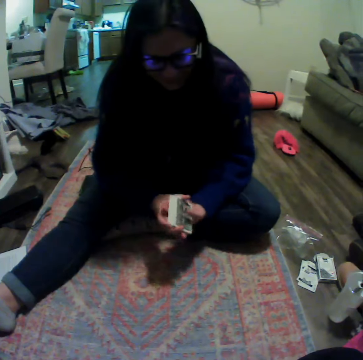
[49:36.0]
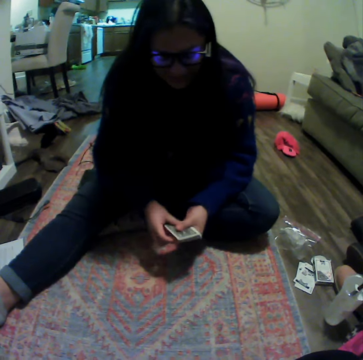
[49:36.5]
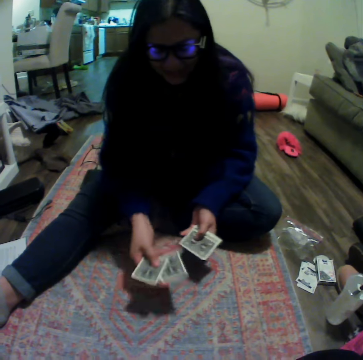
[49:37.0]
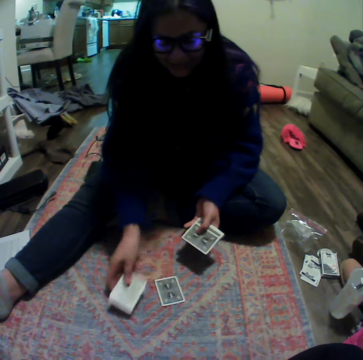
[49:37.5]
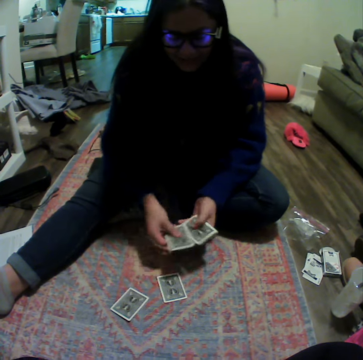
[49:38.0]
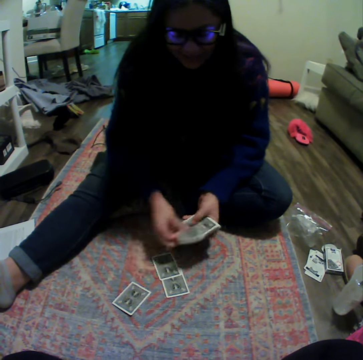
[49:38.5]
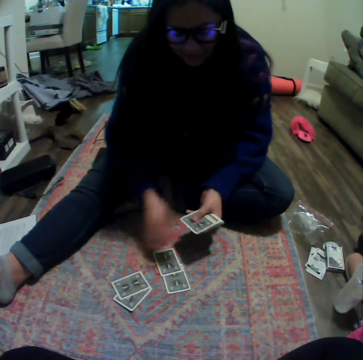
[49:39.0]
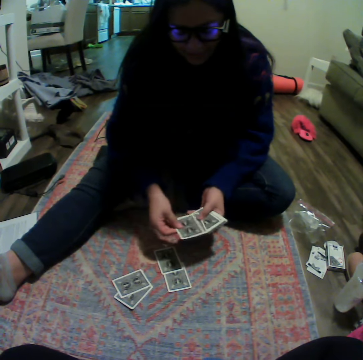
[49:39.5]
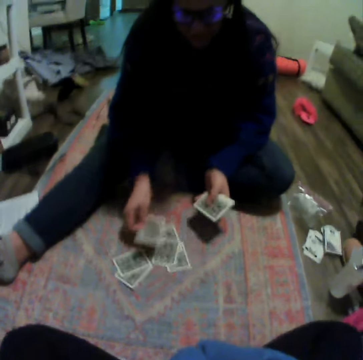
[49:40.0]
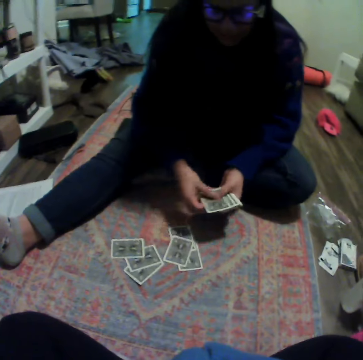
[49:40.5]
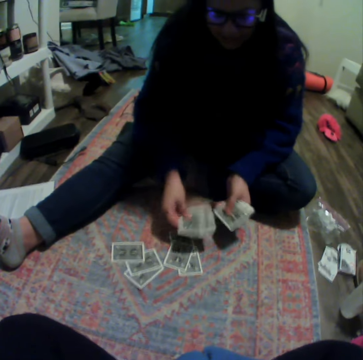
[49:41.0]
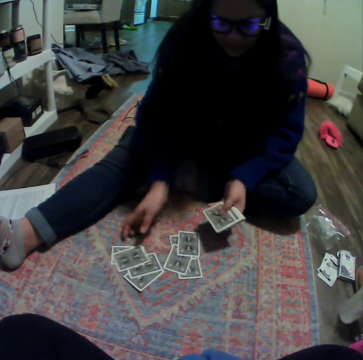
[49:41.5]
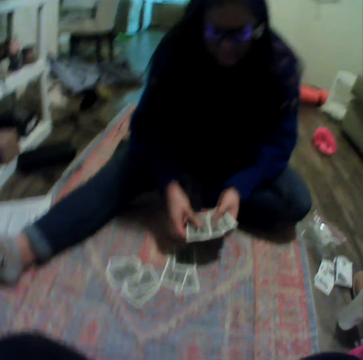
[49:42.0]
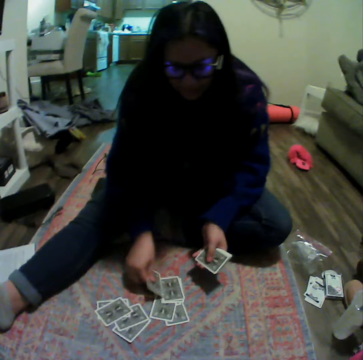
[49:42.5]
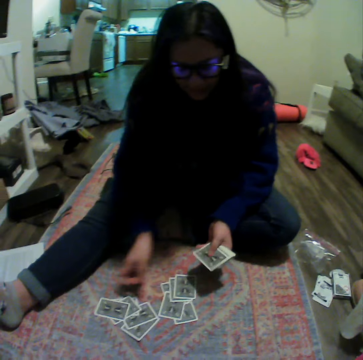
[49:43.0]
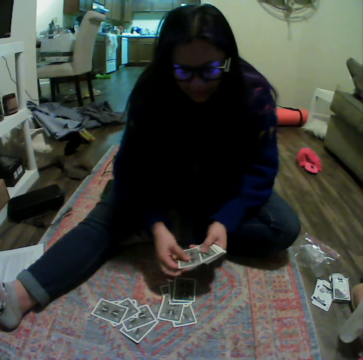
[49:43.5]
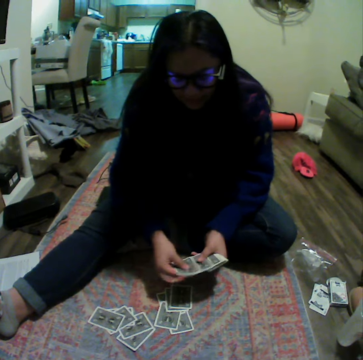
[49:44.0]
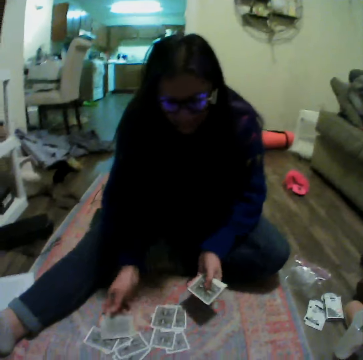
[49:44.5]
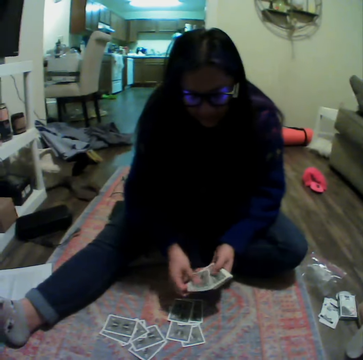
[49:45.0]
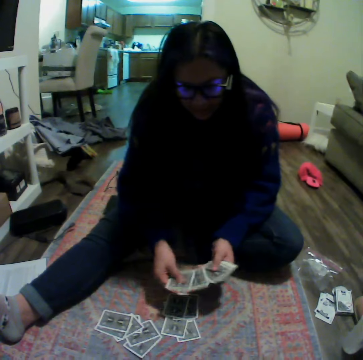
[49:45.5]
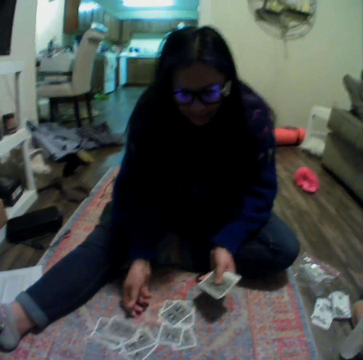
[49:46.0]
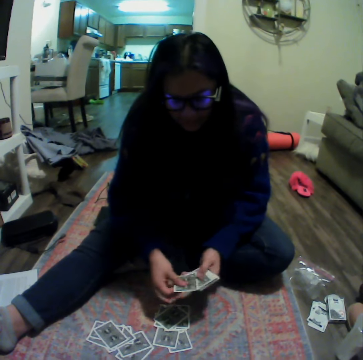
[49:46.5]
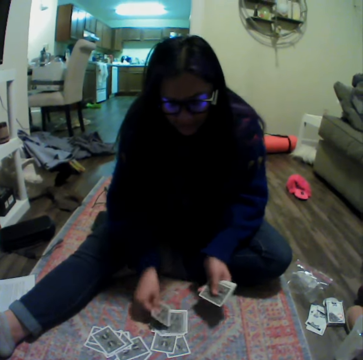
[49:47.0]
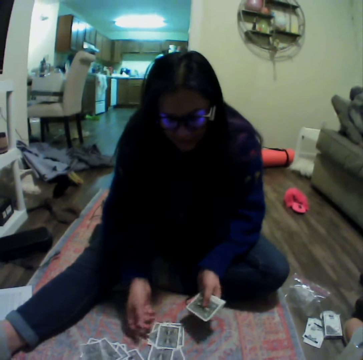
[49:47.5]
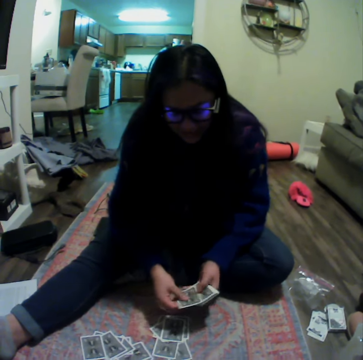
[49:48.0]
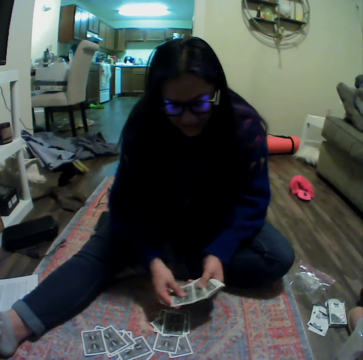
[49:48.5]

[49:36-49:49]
A woman puts the cards down and divides the cards on the floor.

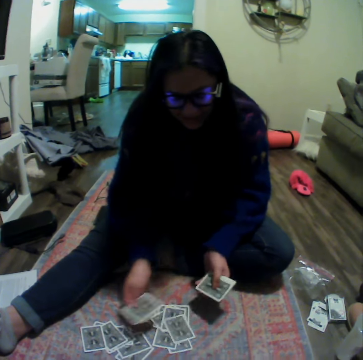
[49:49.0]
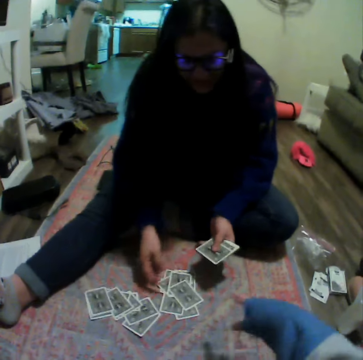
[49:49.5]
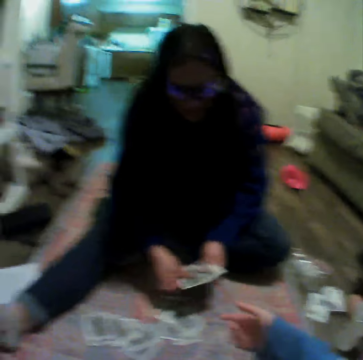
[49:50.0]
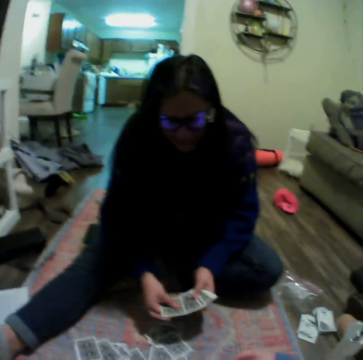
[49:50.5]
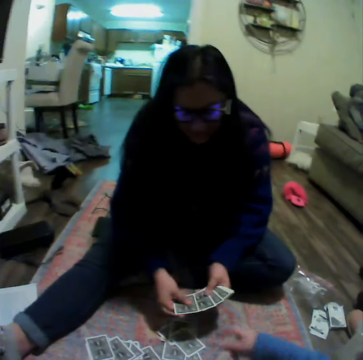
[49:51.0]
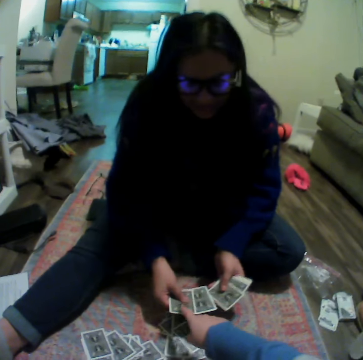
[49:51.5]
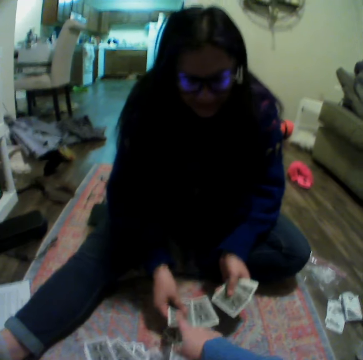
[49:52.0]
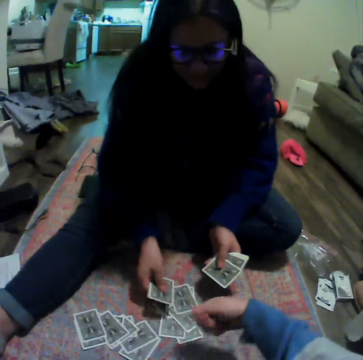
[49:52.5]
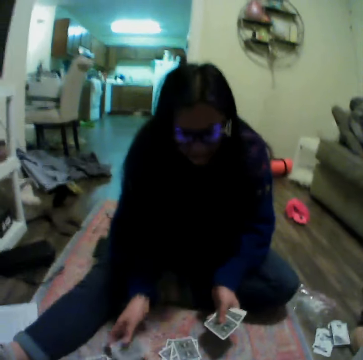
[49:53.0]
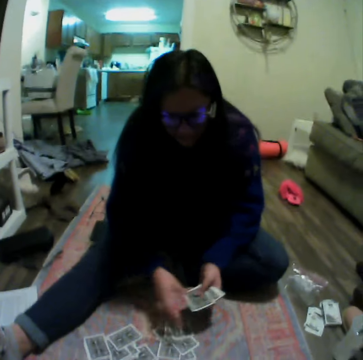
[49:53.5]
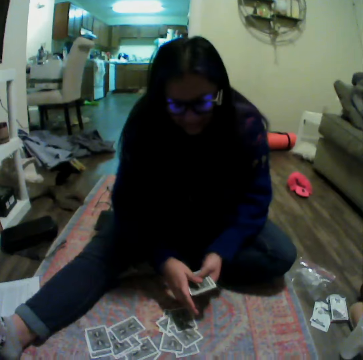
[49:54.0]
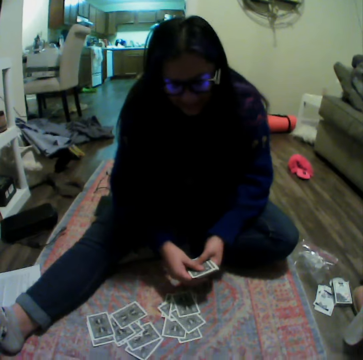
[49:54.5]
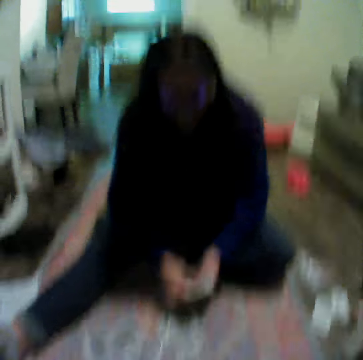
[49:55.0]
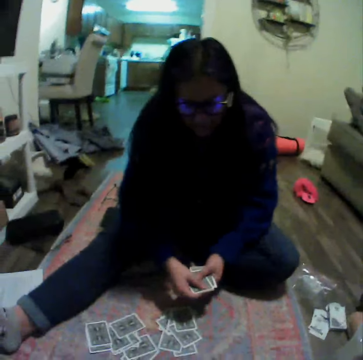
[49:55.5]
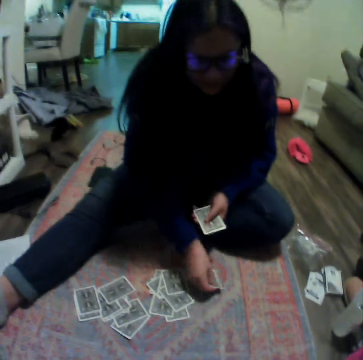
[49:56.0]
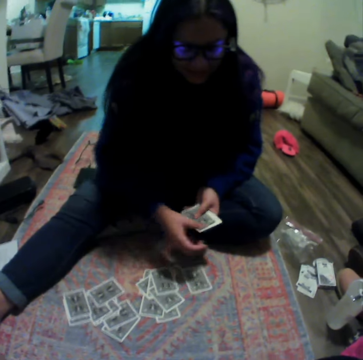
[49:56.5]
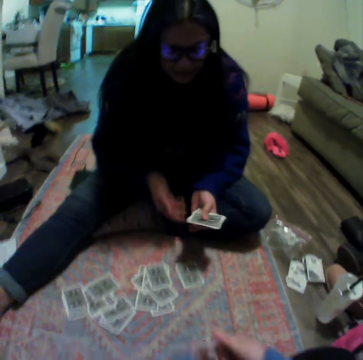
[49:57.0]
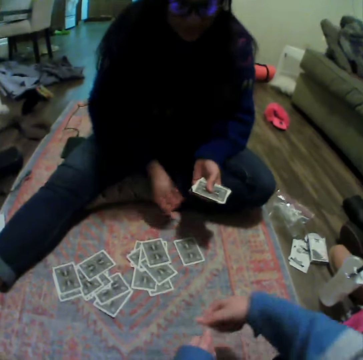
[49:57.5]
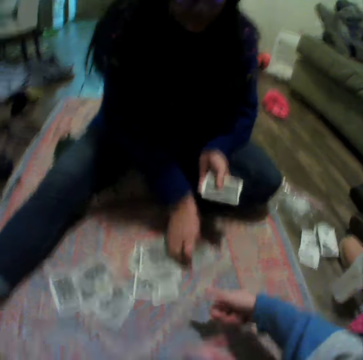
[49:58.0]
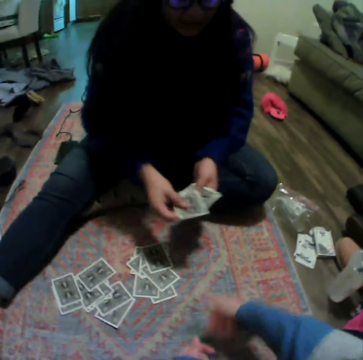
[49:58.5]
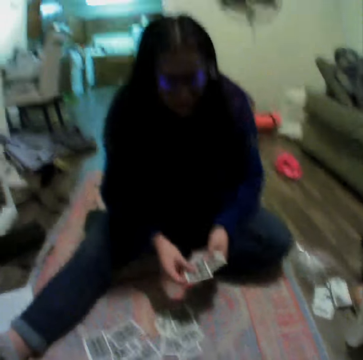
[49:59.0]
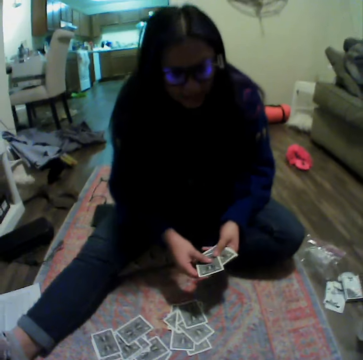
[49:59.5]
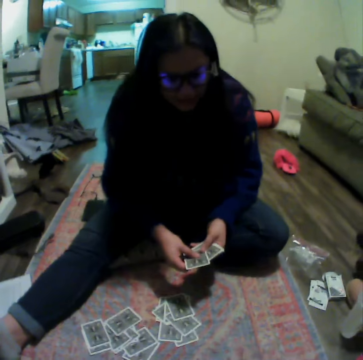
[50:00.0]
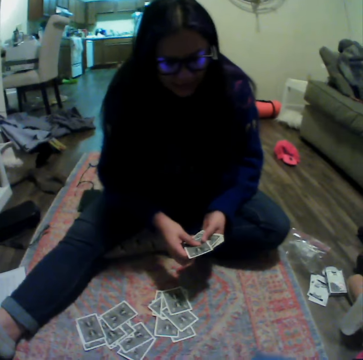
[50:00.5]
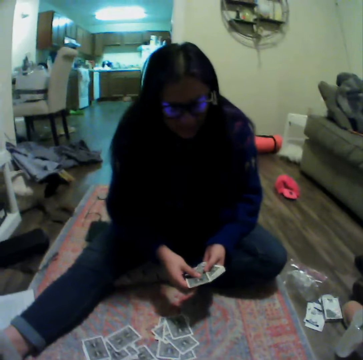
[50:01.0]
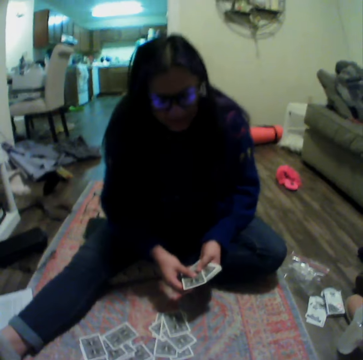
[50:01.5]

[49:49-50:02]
The camera wearer touches the card. A woman puts the cards down and picks up a card.

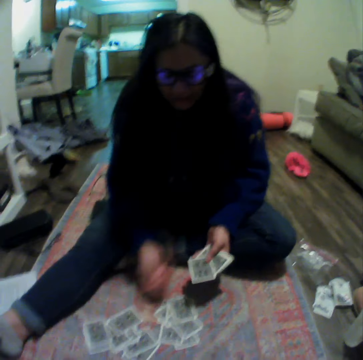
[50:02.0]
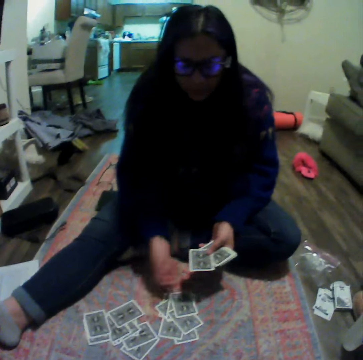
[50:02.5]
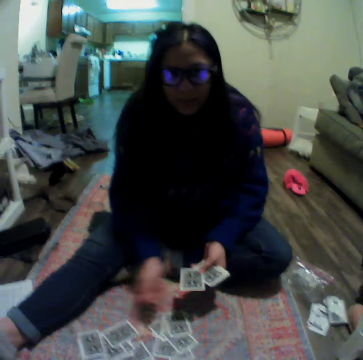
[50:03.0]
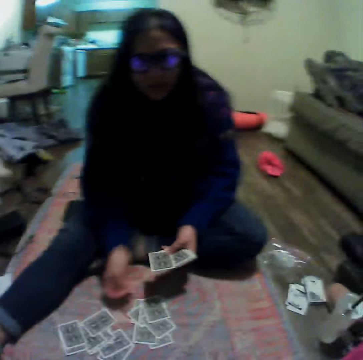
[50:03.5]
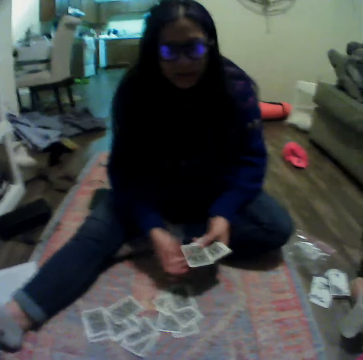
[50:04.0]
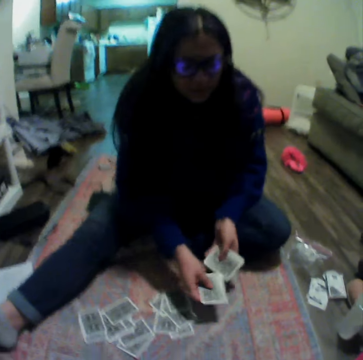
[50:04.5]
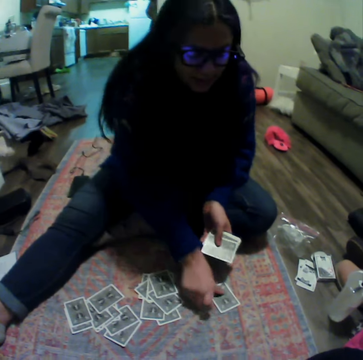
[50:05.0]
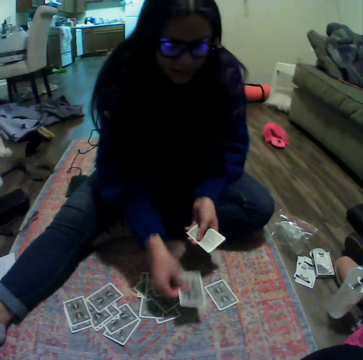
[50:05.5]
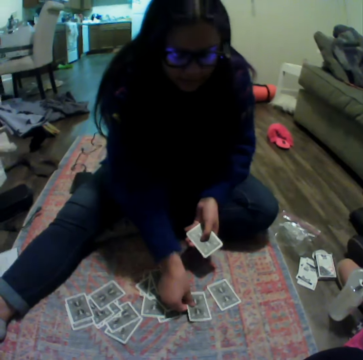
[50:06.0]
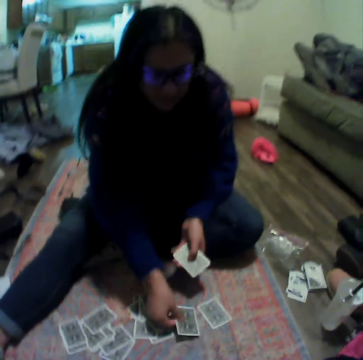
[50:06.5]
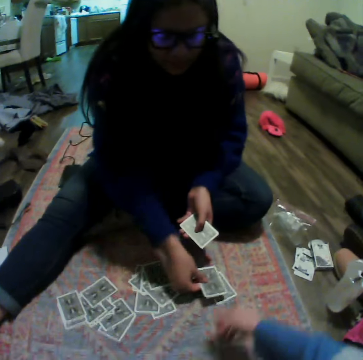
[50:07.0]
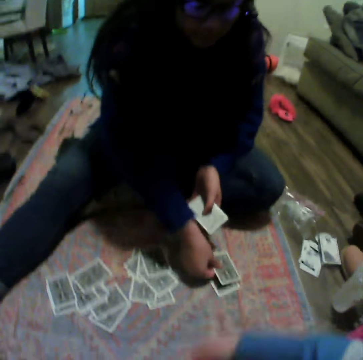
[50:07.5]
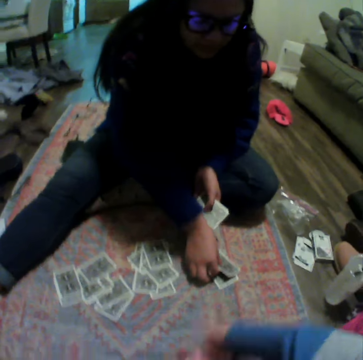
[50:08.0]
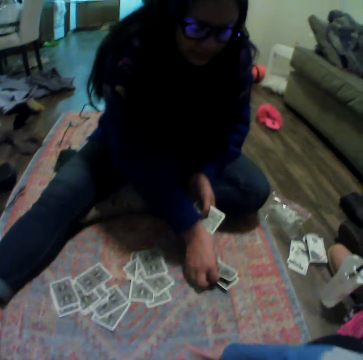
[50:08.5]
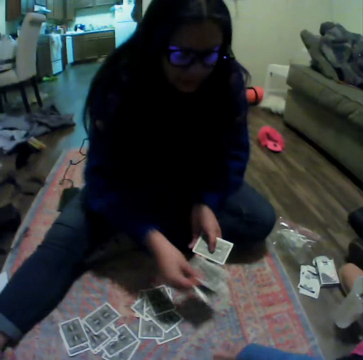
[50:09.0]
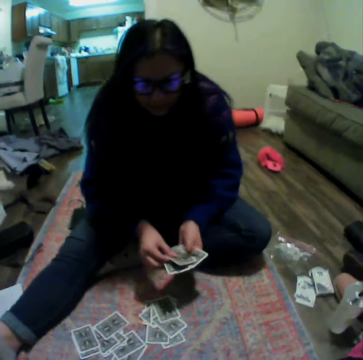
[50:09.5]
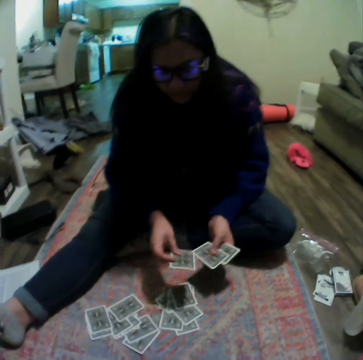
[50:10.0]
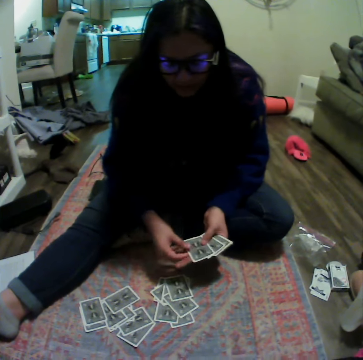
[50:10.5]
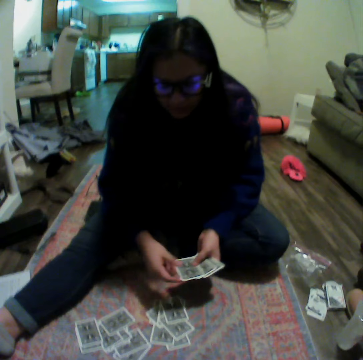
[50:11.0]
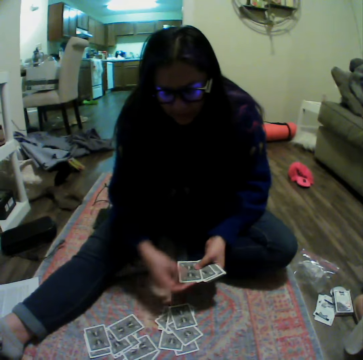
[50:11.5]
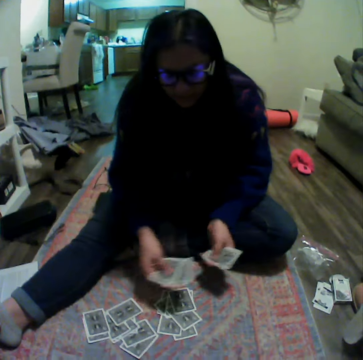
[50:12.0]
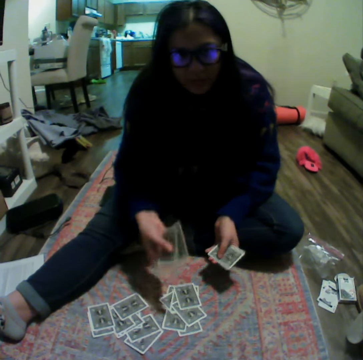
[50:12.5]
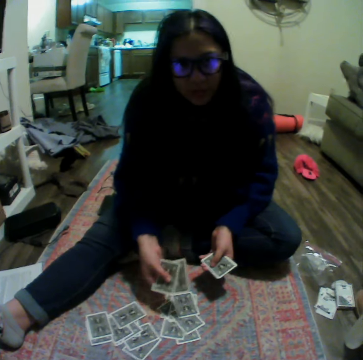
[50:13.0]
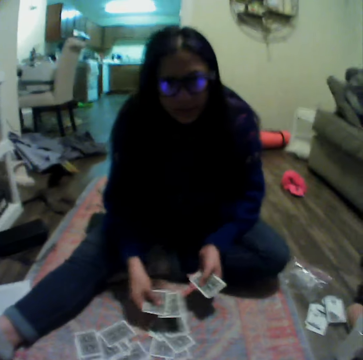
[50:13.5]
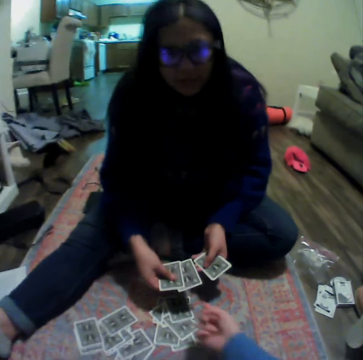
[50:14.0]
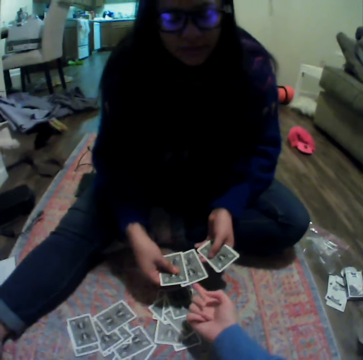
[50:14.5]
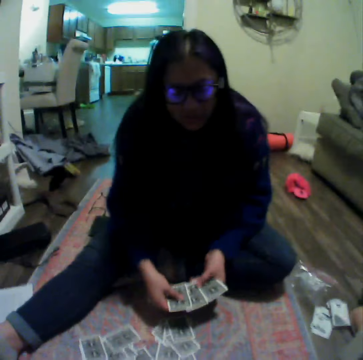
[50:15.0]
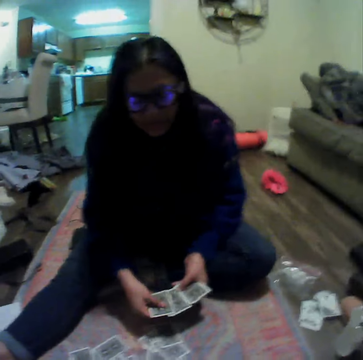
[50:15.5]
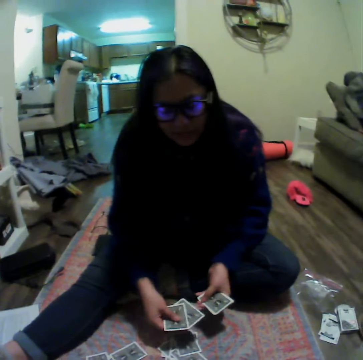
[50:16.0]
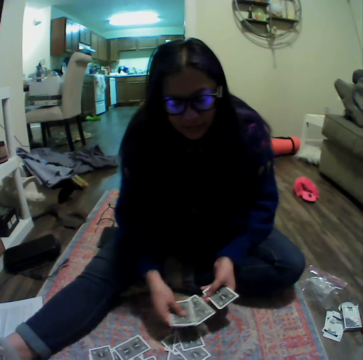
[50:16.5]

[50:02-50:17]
A woman puts the cards down and picks up the cards. The camera wearer points at the cards.
